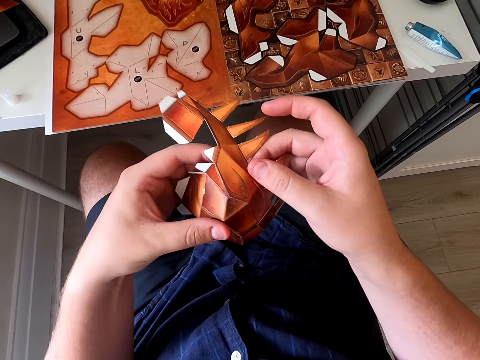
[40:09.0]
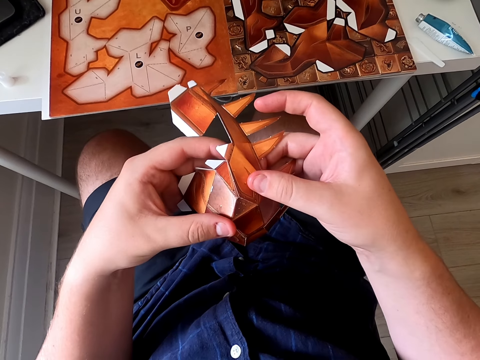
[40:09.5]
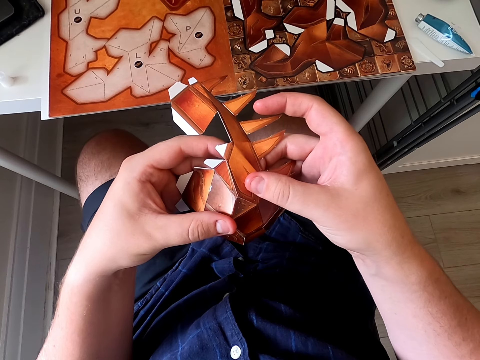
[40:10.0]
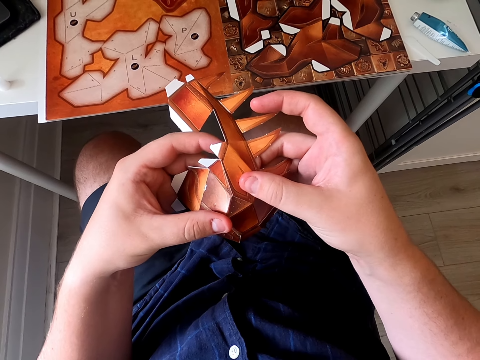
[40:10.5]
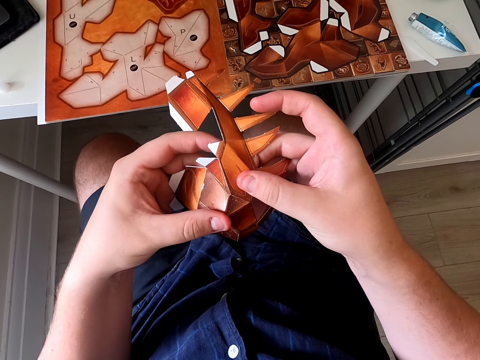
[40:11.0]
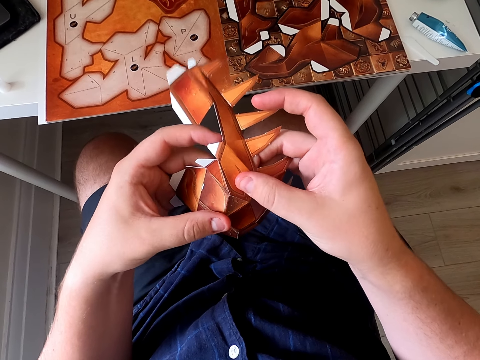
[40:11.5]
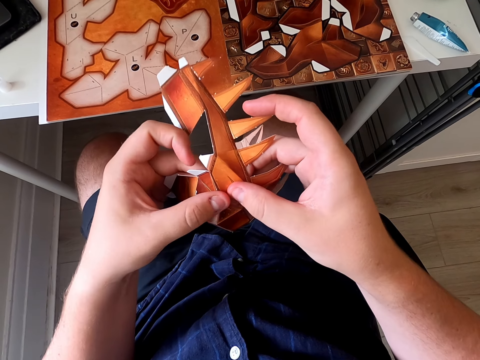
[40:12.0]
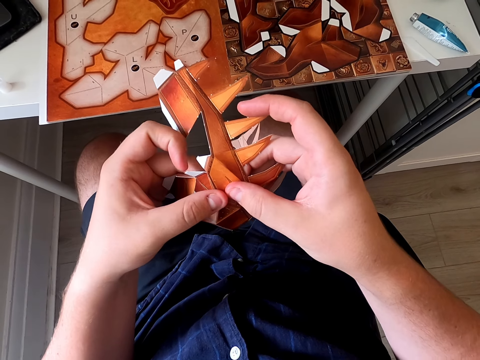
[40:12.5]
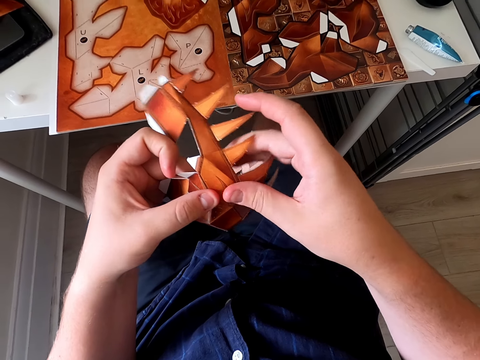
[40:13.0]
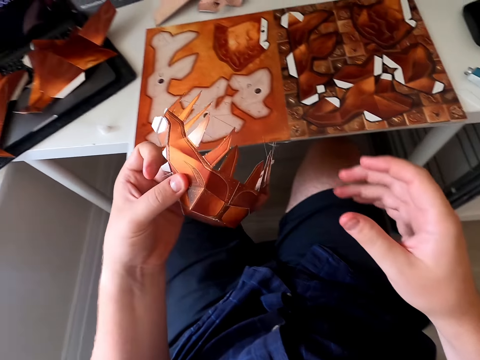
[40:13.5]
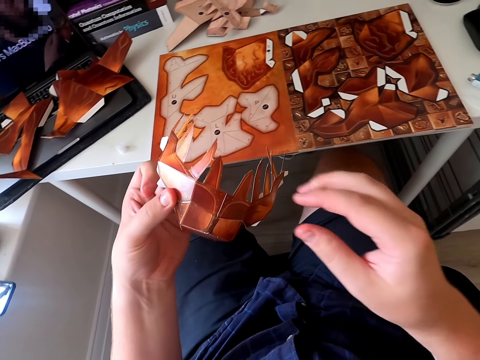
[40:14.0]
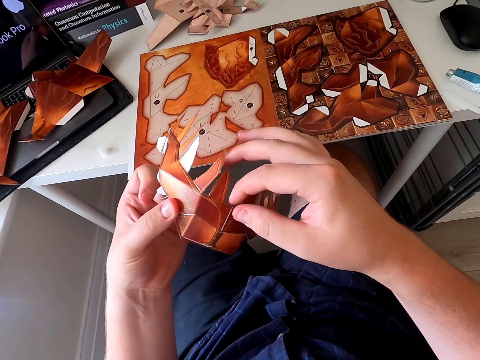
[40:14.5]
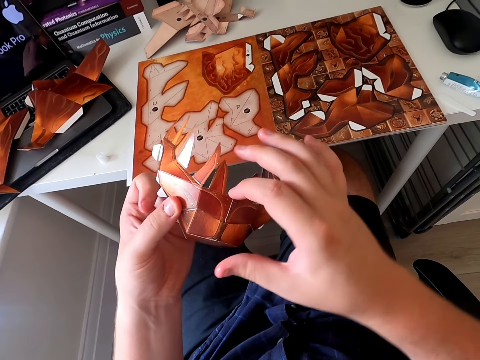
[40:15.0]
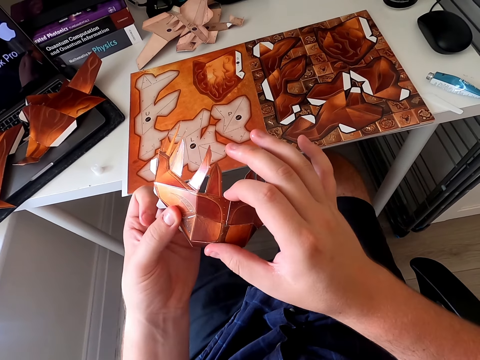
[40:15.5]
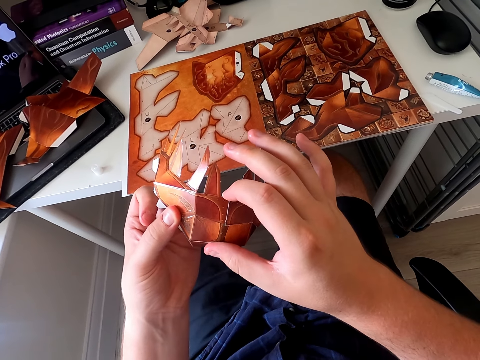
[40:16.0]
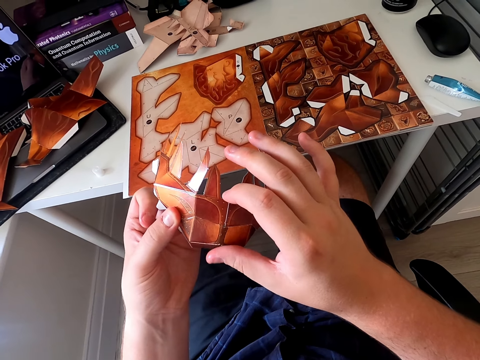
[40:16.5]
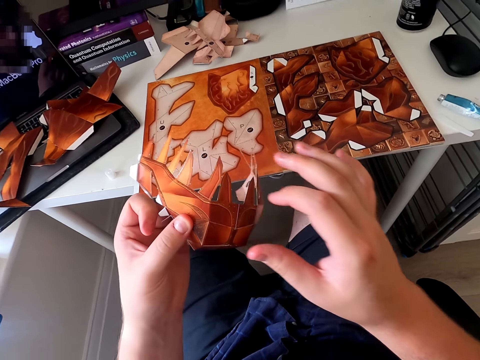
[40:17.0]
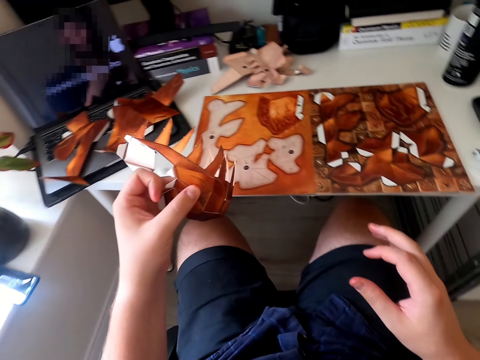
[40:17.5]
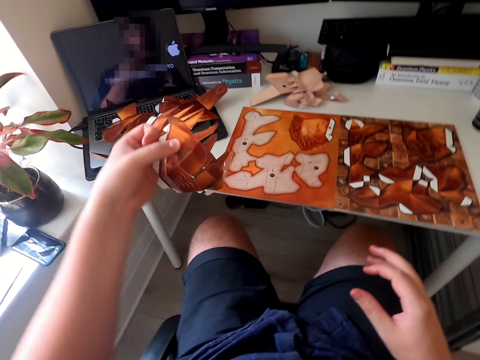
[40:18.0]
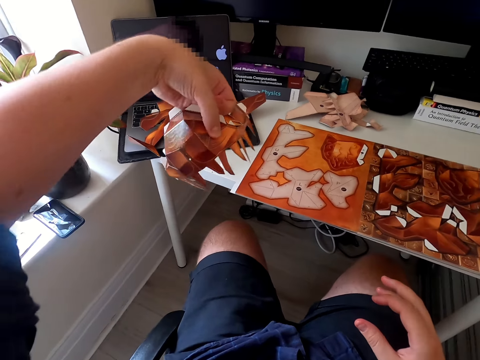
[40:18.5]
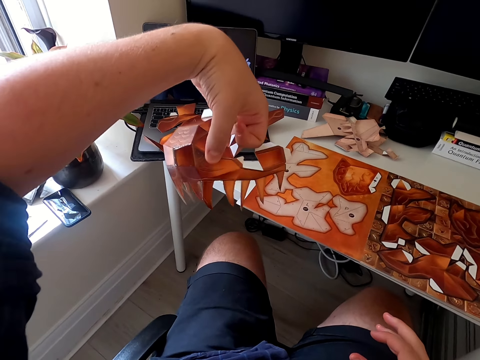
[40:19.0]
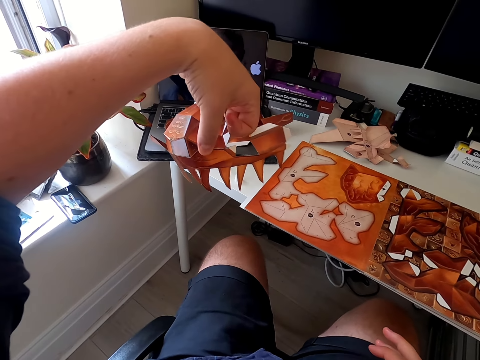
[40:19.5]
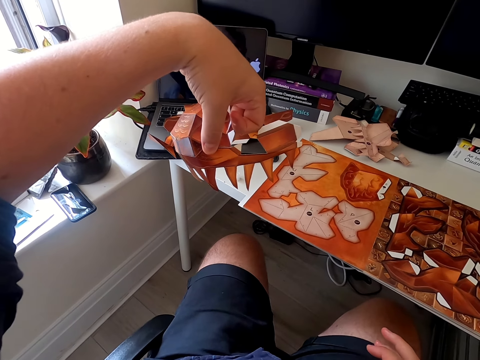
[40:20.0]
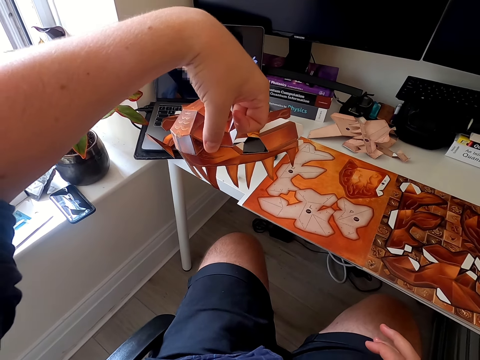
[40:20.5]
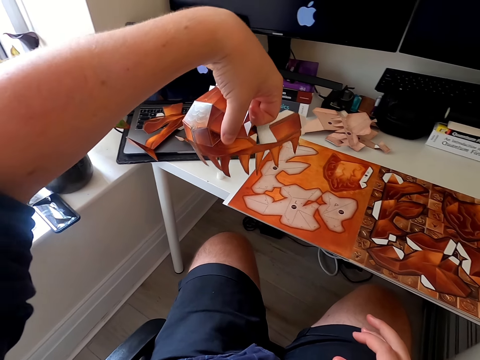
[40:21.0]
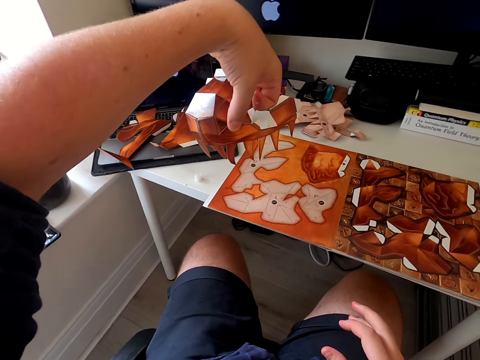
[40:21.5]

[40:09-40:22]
The camera wearer sticks a paper craft. They stick the paper craft again. They turn the paper craft. They hold the paper craft.

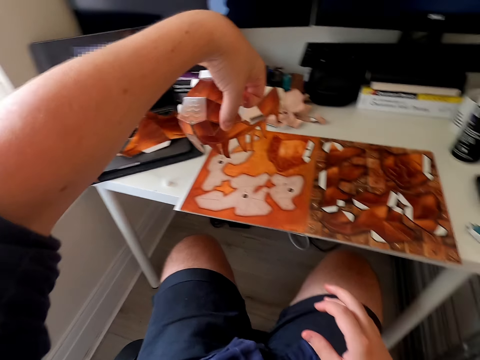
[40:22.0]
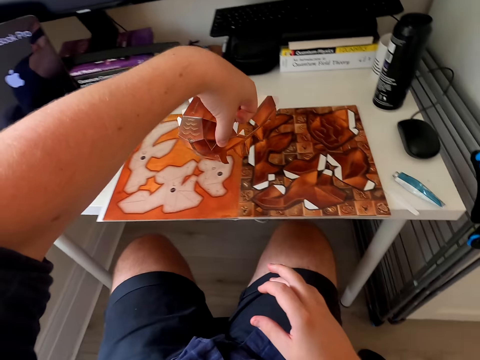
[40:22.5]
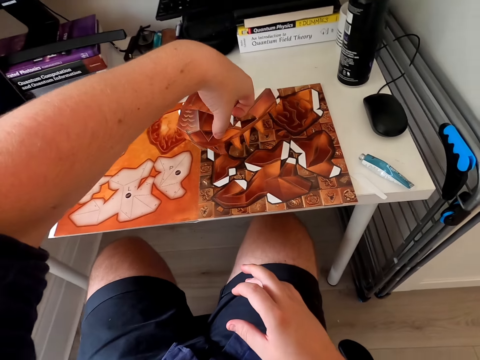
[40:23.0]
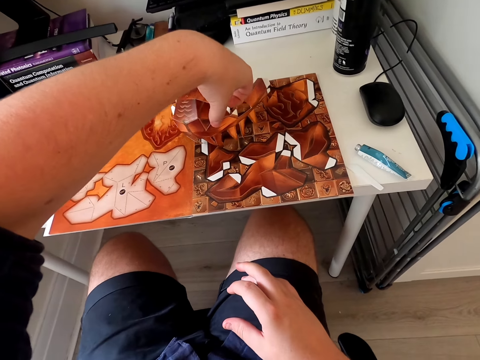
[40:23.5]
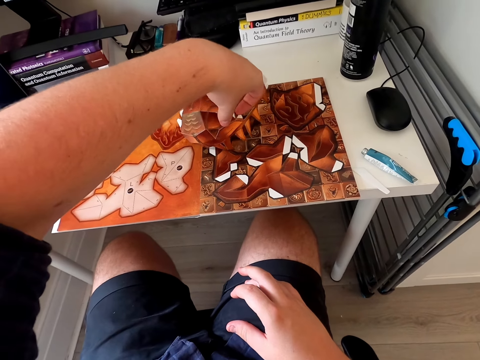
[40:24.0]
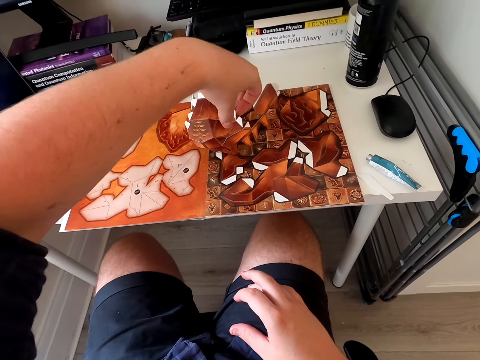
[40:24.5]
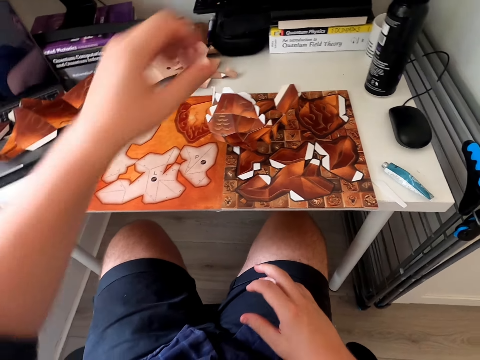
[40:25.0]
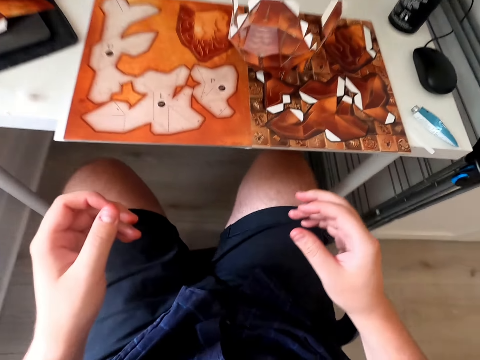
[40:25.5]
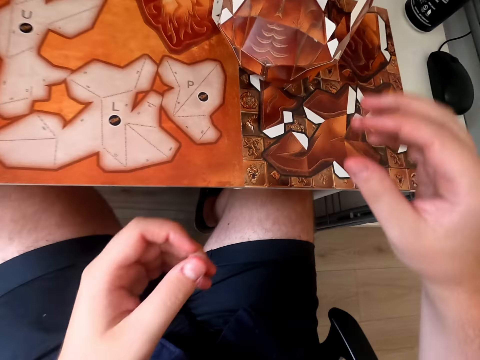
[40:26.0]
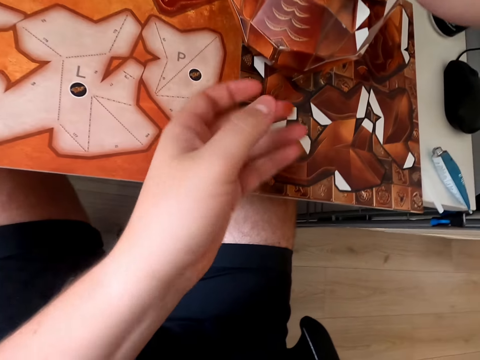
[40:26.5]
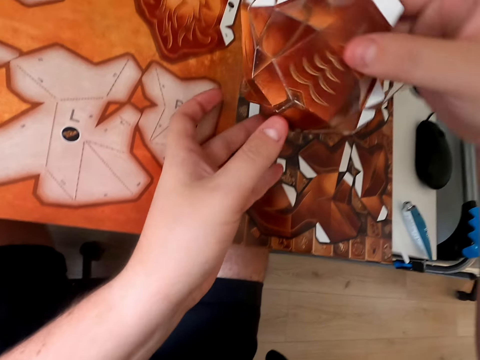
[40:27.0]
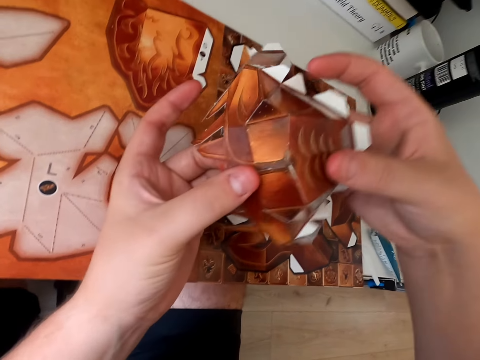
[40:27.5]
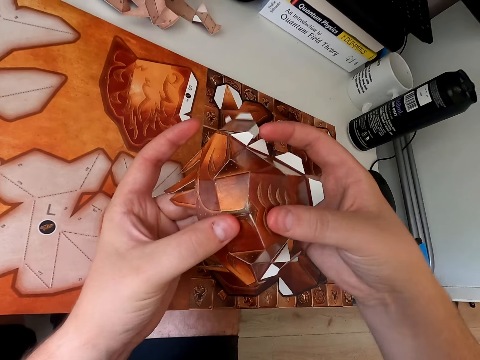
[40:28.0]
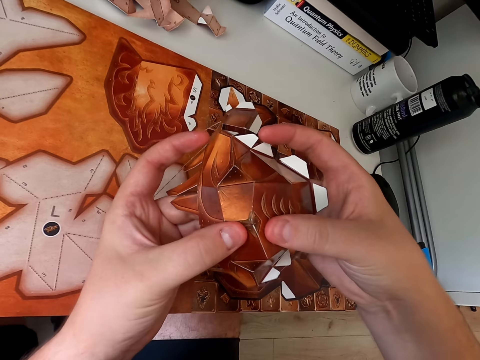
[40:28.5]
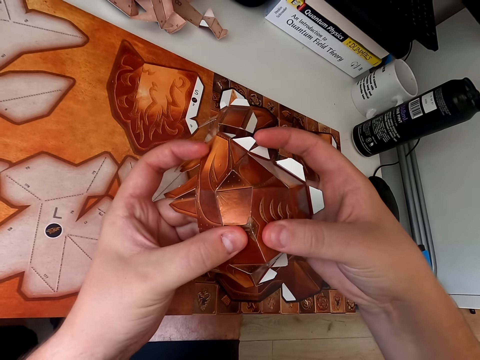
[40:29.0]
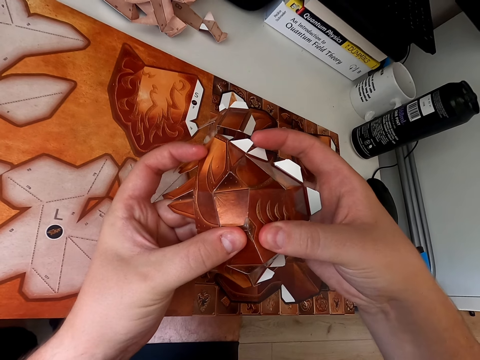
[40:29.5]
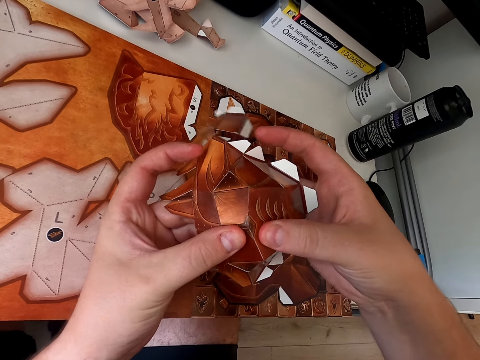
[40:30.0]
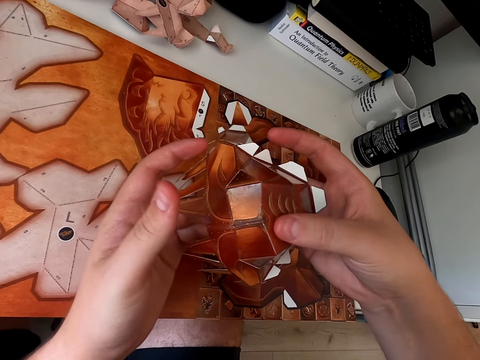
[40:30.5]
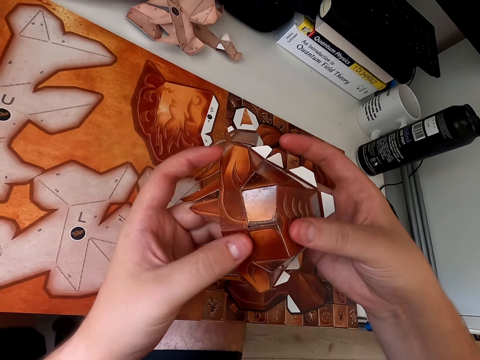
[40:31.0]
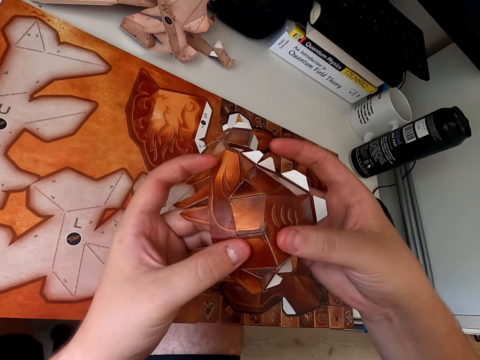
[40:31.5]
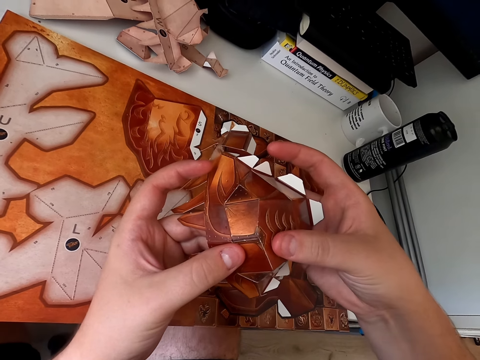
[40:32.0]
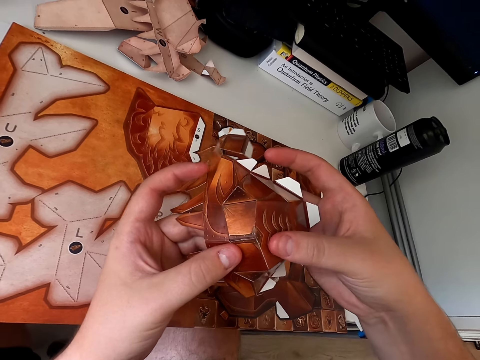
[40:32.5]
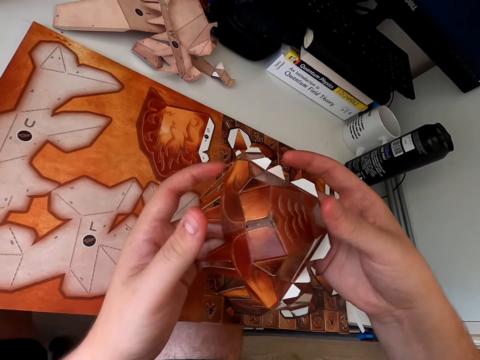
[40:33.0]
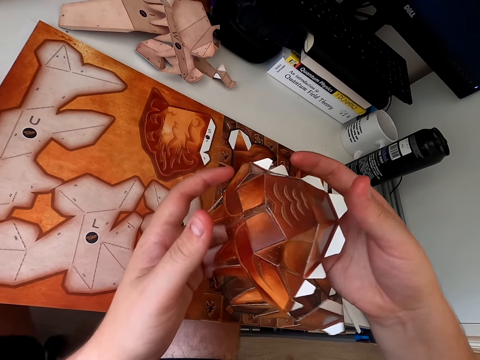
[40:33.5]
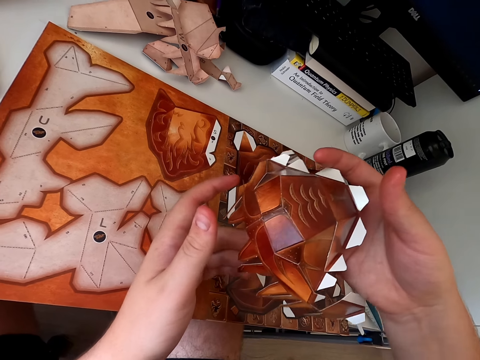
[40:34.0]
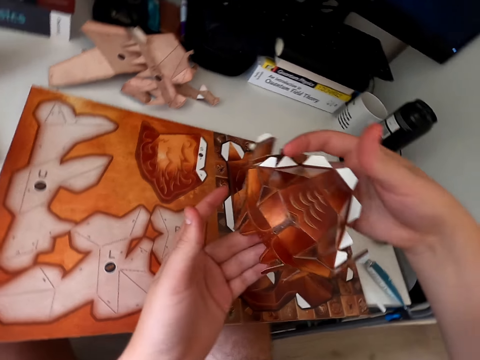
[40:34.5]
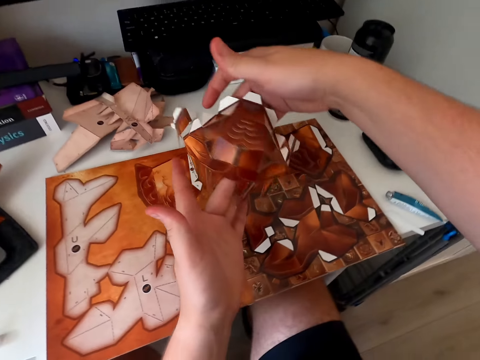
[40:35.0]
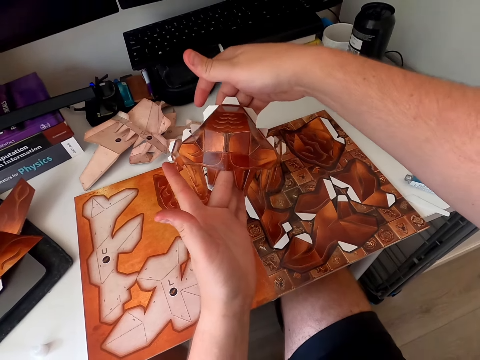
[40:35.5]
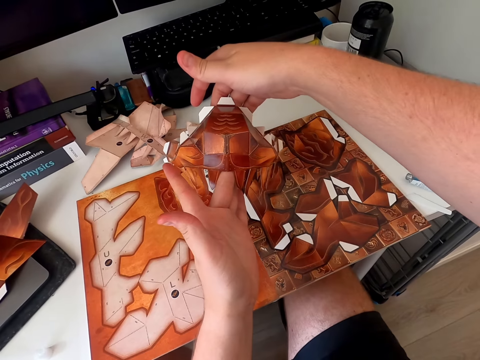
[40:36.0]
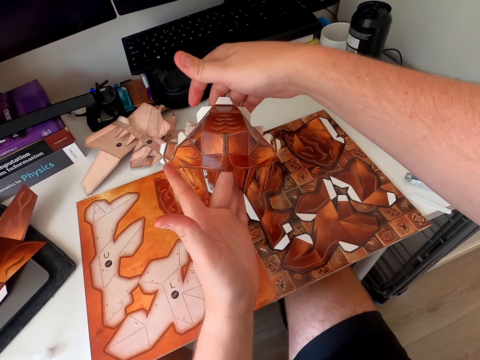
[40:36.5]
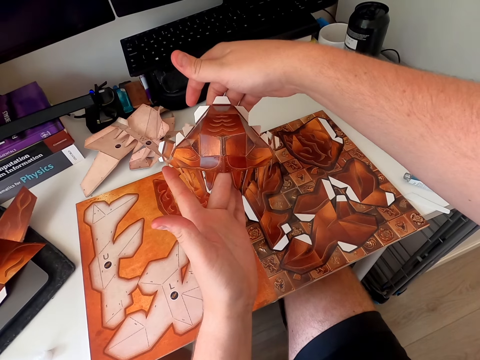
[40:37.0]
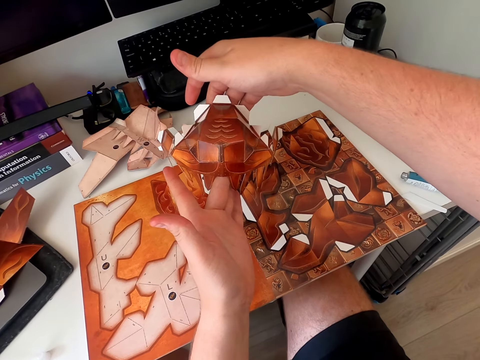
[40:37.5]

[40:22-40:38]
The camera wearer puts the joined paper or paper craft on the table. They pick up the paper craft. They stick the paper craft. They stick the paper craft again. They hold the paper craft. They hold the paper craft again.
